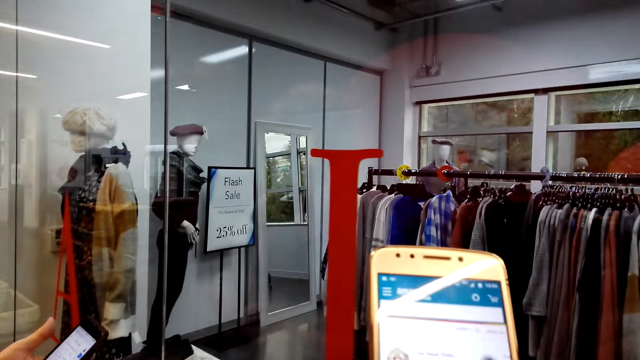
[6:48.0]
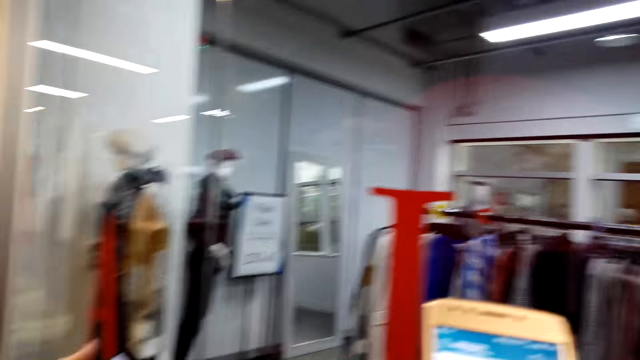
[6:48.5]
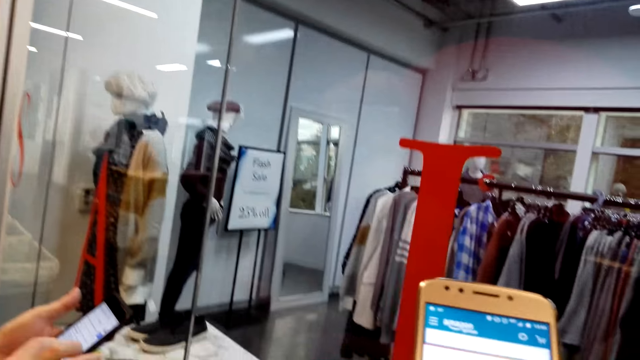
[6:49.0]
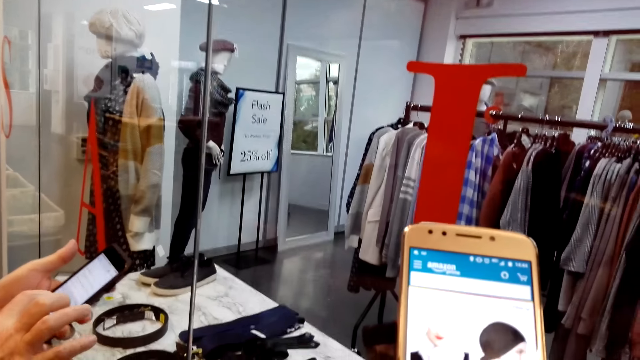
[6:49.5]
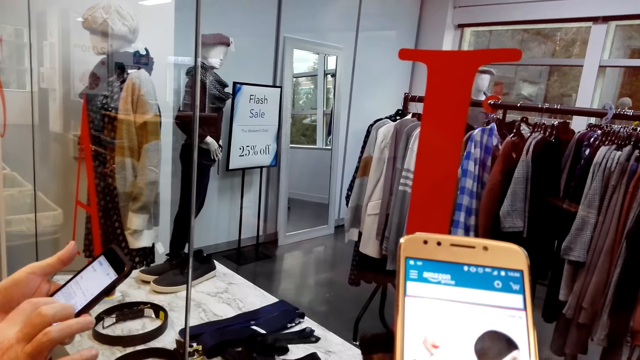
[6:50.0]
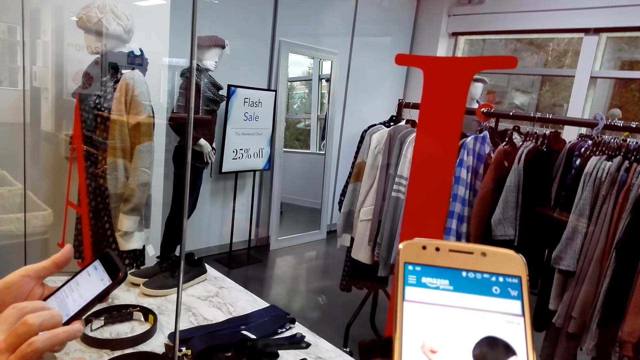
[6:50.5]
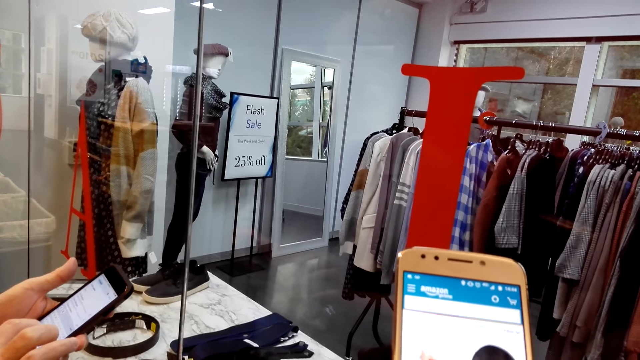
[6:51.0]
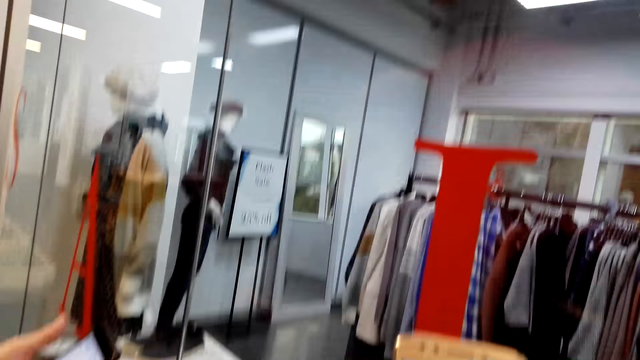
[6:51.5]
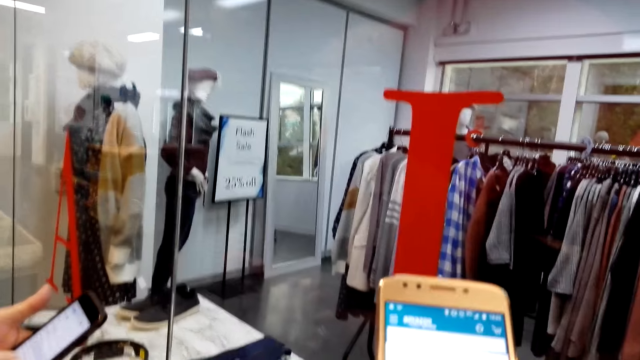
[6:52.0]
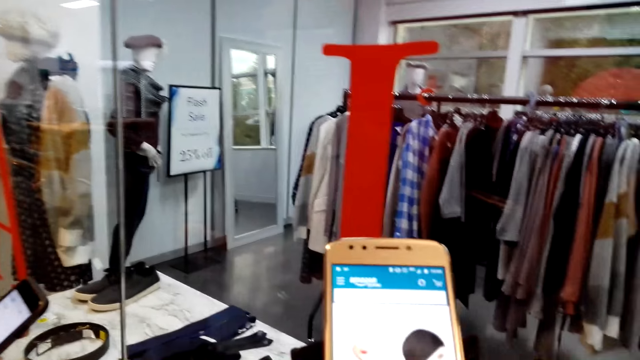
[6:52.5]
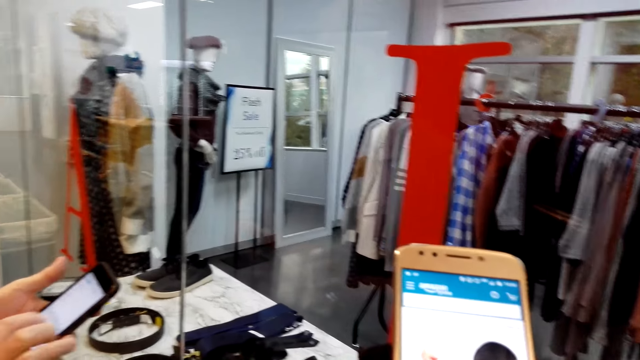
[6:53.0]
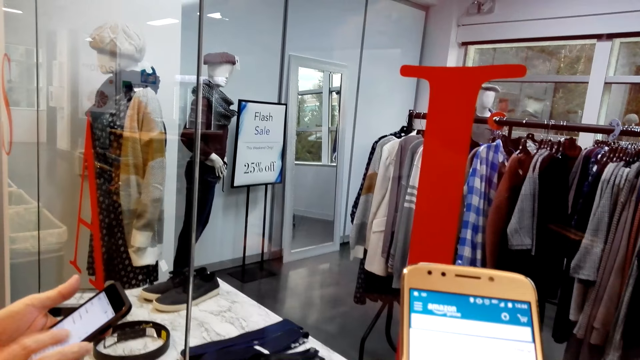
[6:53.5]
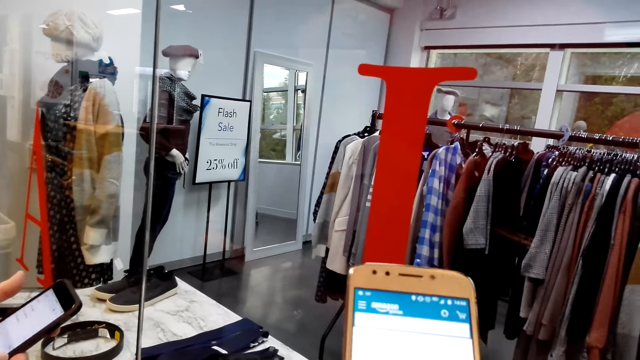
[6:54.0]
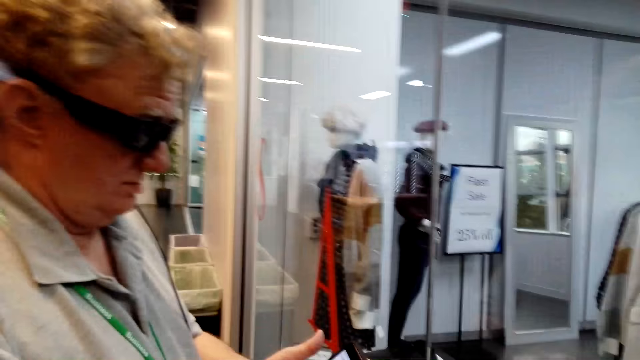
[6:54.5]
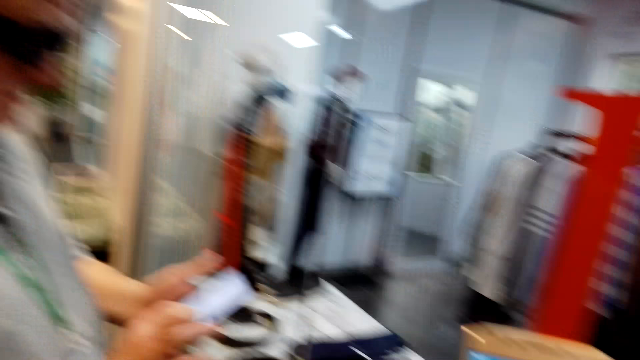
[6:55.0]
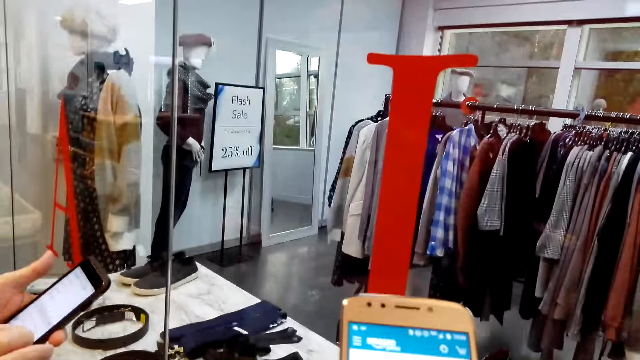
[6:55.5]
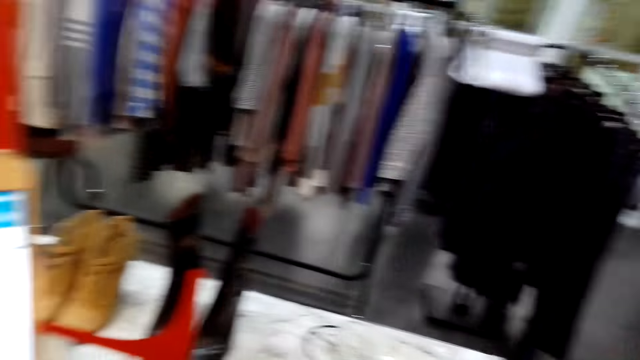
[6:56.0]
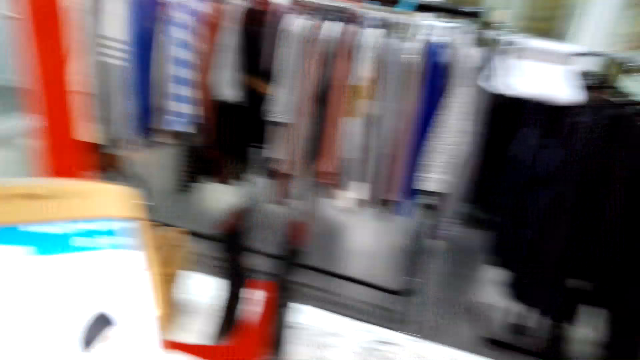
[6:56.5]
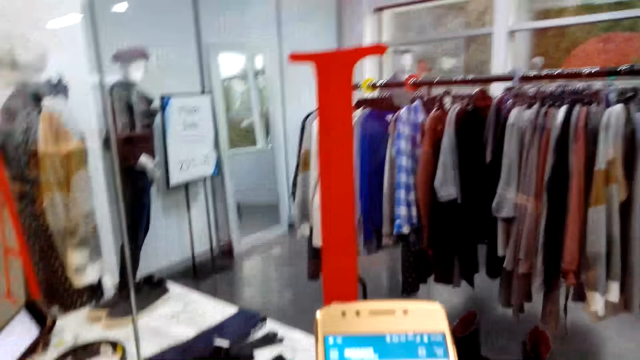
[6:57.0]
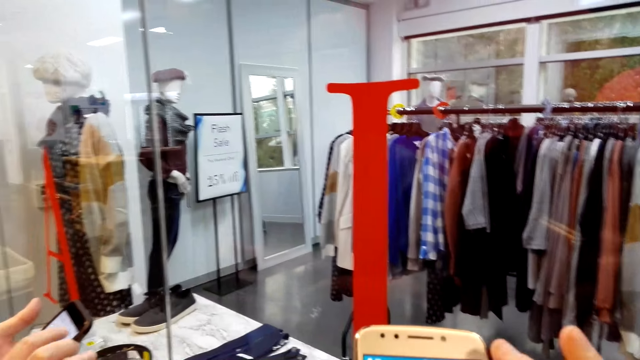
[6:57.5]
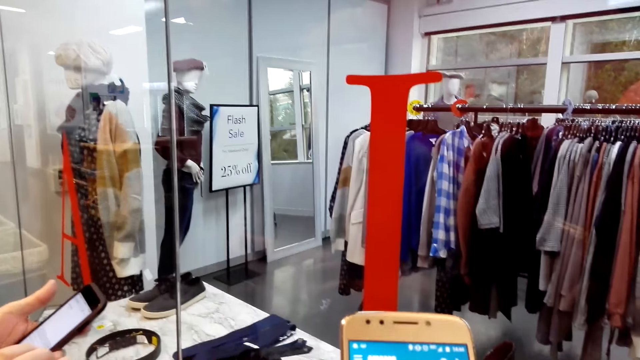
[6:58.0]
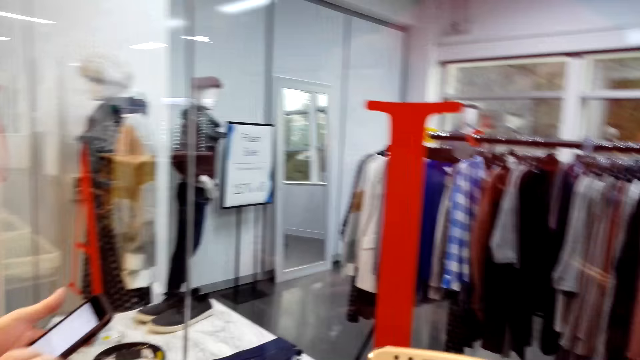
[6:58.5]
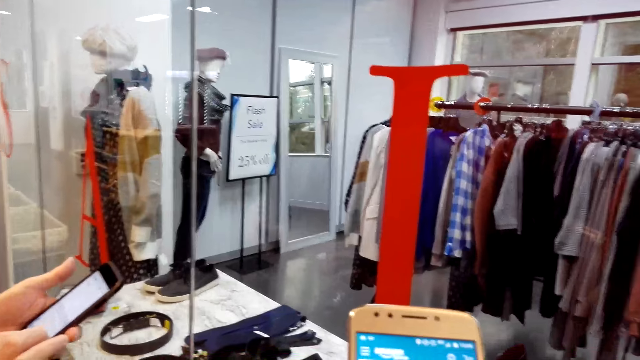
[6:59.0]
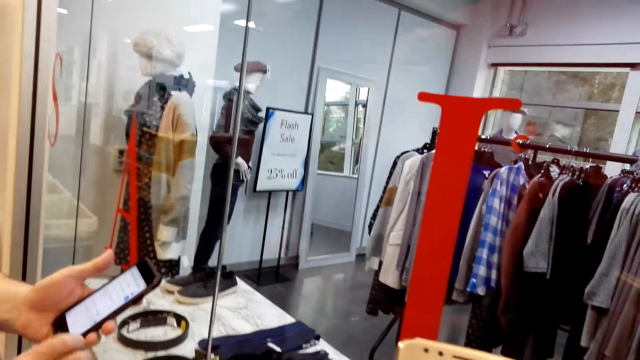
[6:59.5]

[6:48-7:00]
The camera wearer converses with a man. The camera wearer and the man scroll the phone.

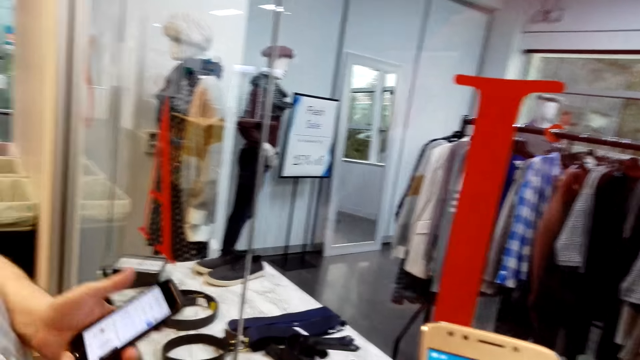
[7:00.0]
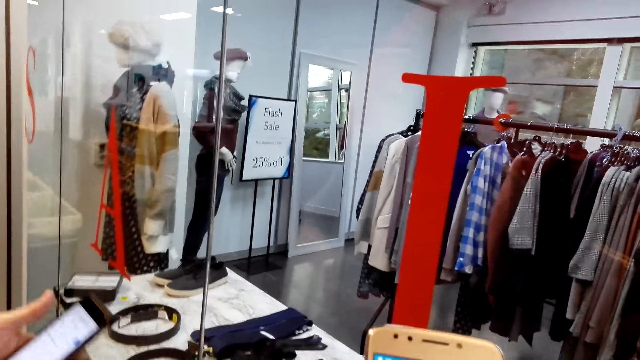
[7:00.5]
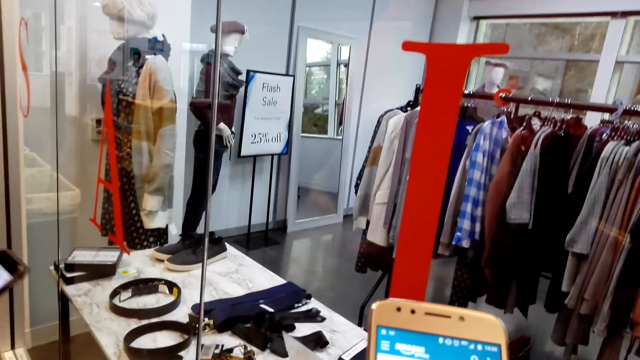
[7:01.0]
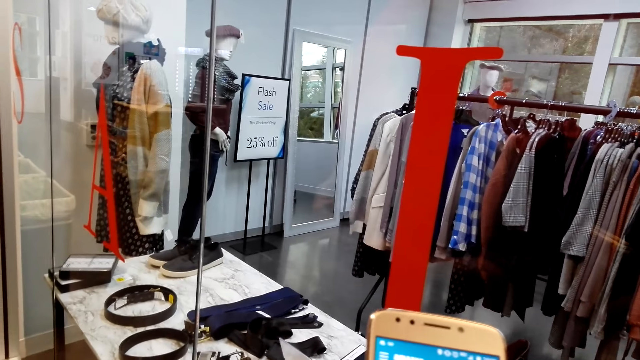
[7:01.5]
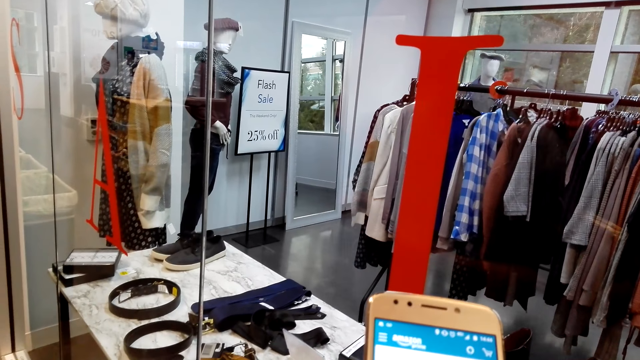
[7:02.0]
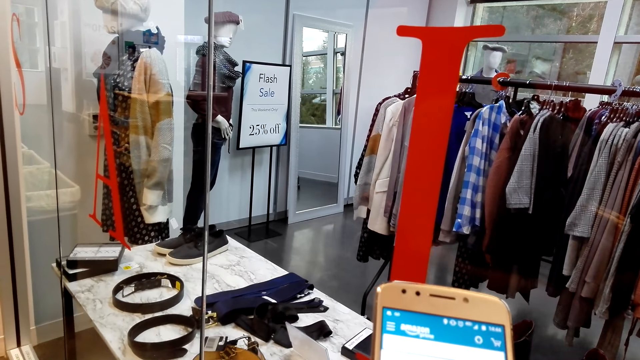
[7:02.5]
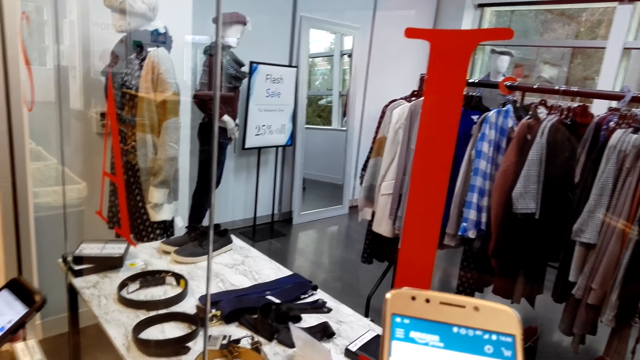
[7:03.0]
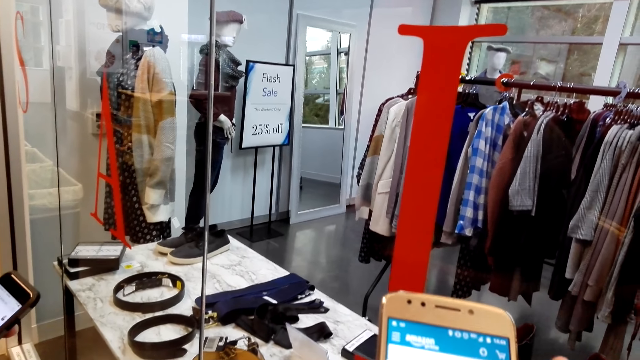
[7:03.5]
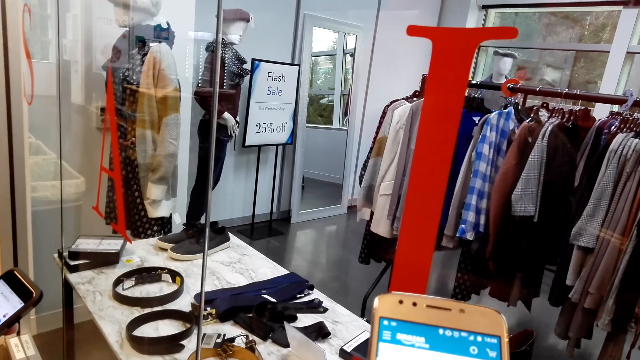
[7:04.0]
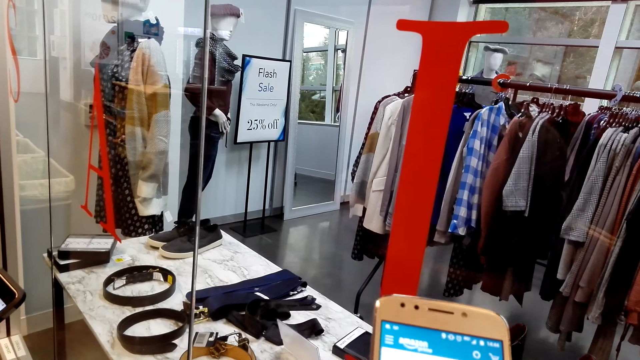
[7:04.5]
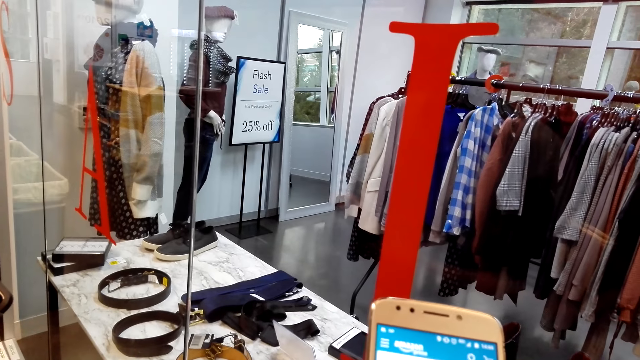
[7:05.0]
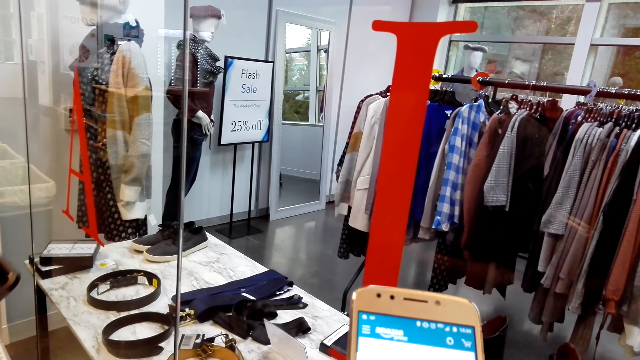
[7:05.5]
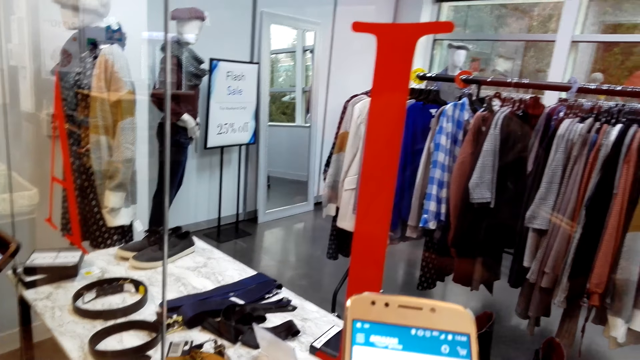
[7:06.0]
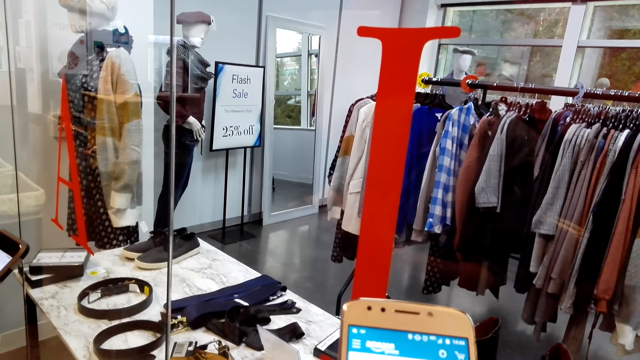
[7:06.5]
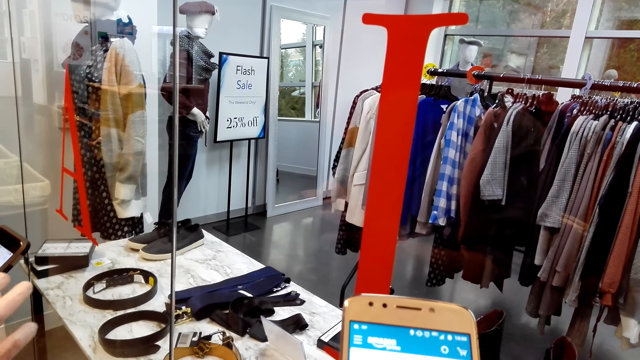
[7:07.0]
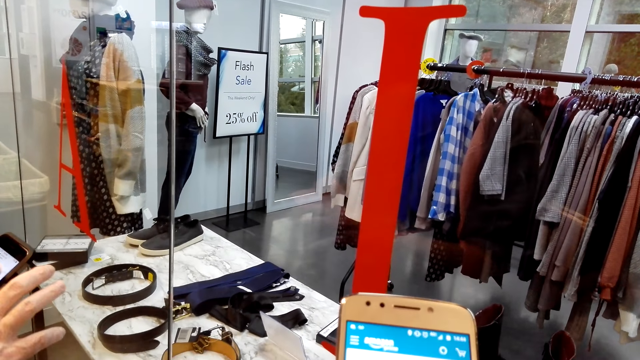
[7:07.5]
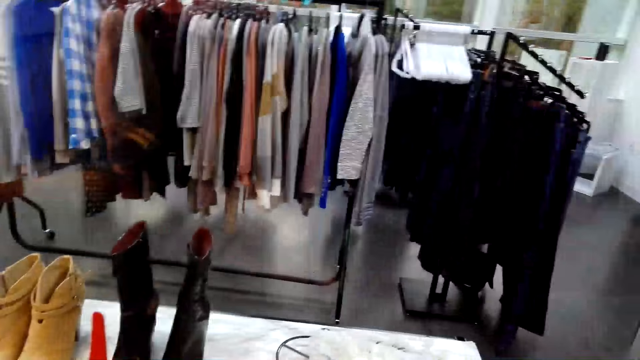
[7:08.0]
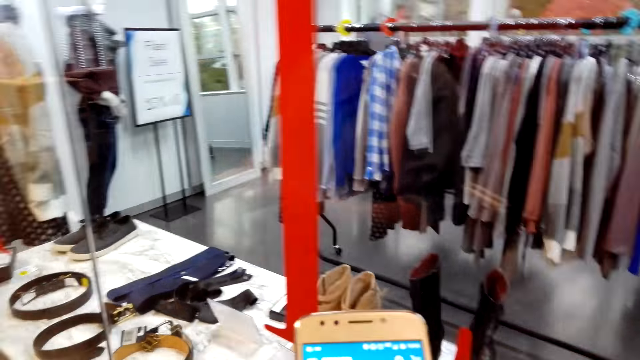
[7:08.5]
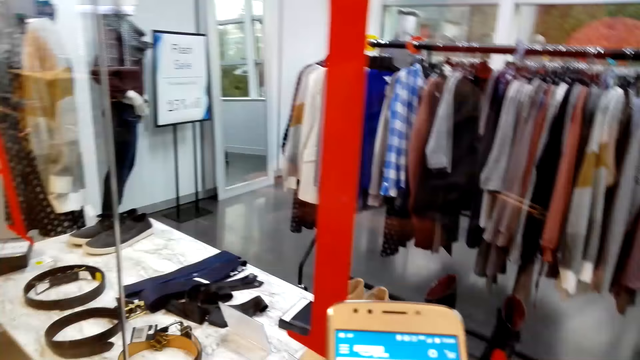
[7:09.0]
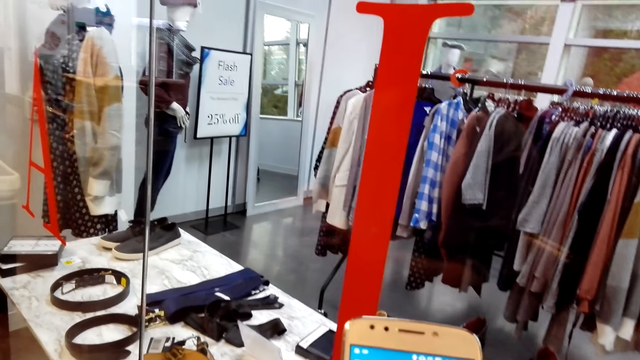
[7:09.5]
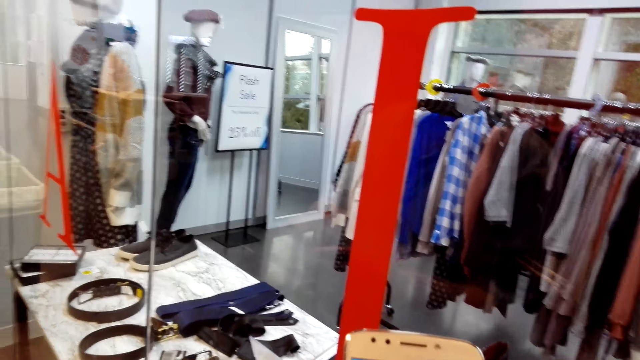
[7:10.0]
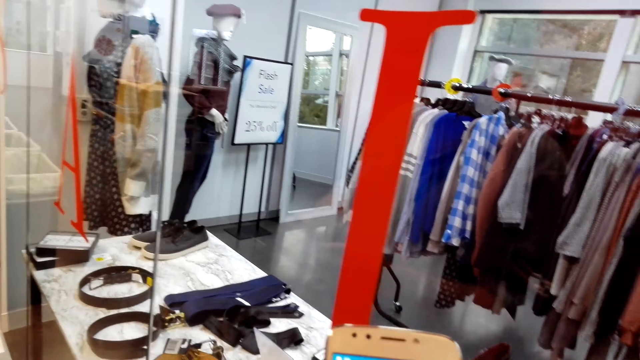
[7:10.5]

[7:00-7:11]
The camera wearer converses with a man.
